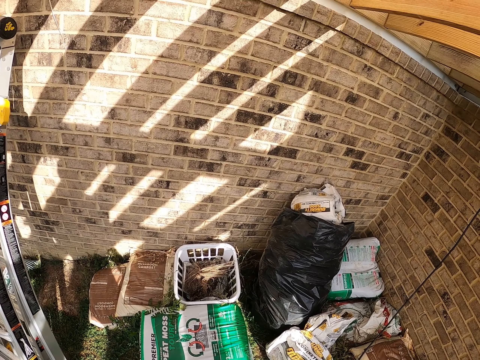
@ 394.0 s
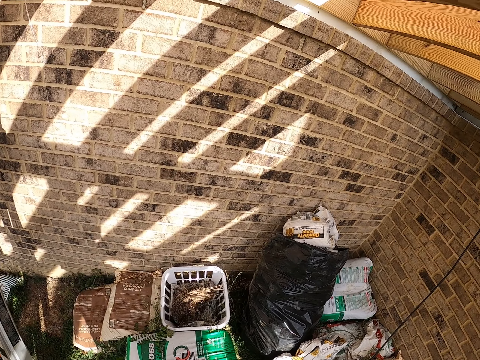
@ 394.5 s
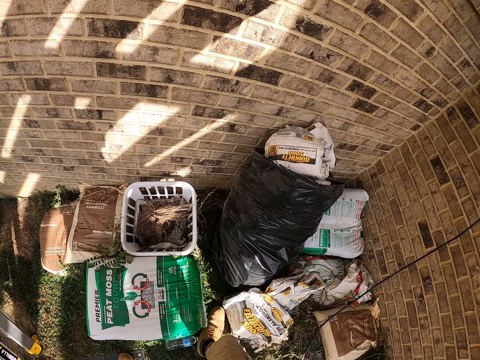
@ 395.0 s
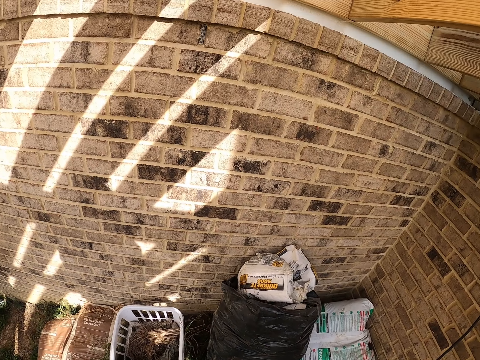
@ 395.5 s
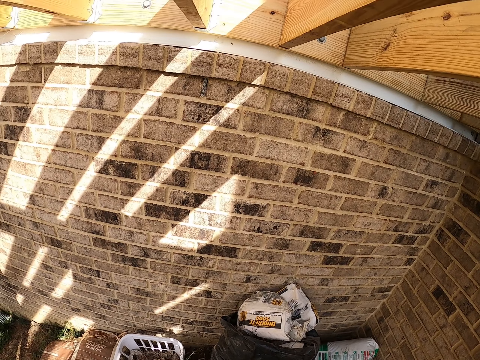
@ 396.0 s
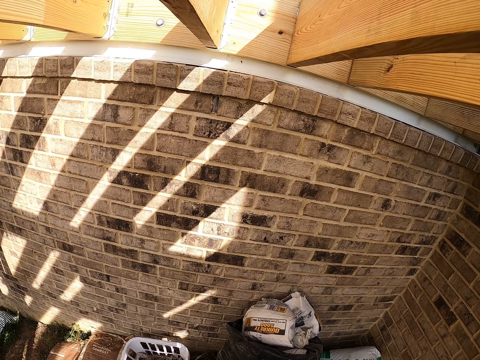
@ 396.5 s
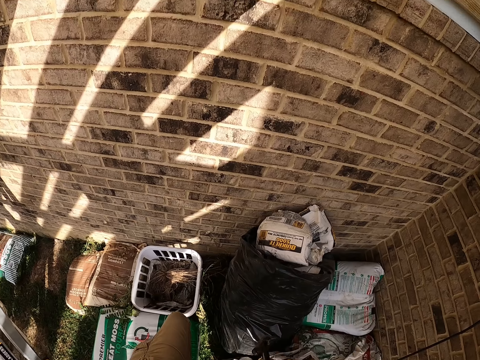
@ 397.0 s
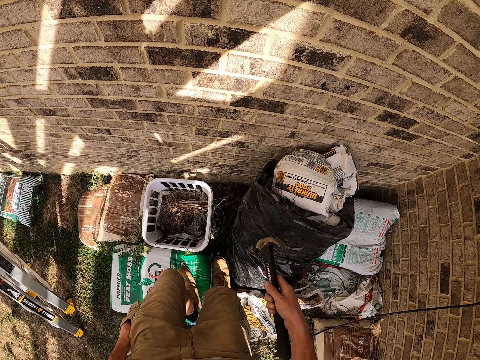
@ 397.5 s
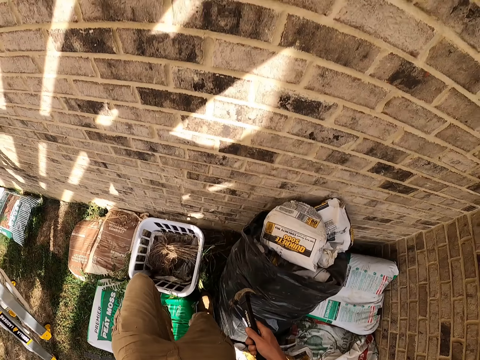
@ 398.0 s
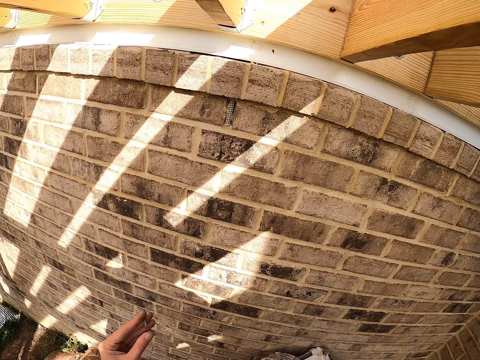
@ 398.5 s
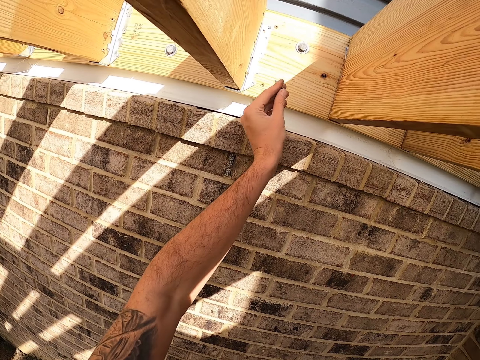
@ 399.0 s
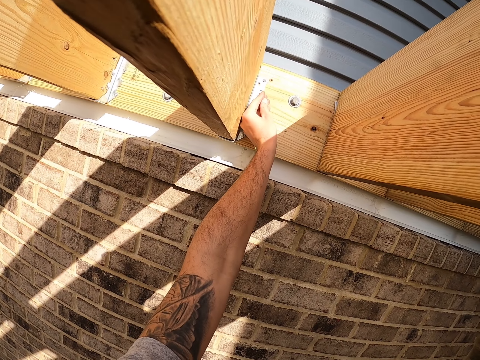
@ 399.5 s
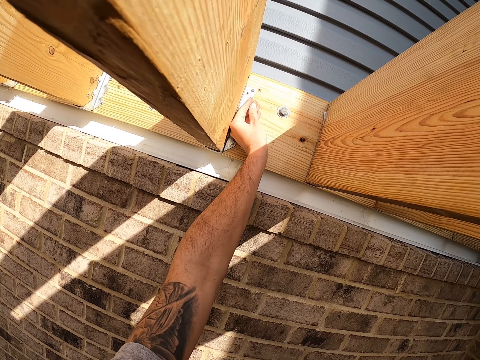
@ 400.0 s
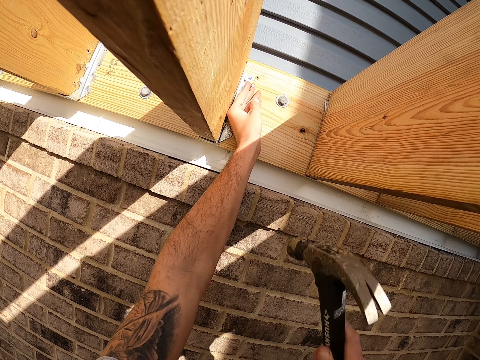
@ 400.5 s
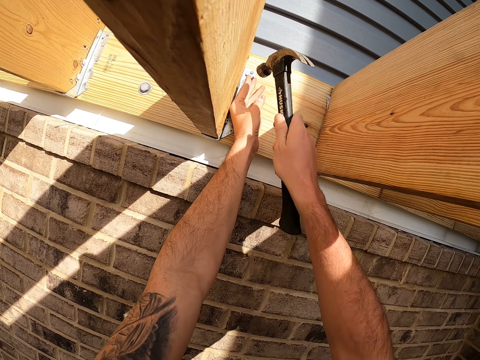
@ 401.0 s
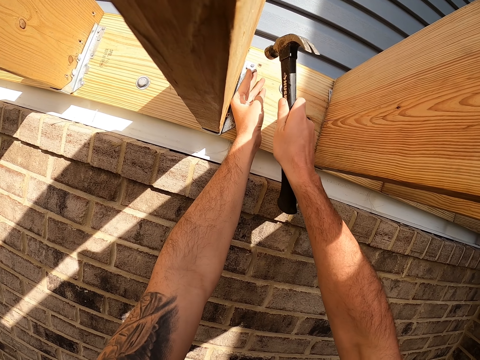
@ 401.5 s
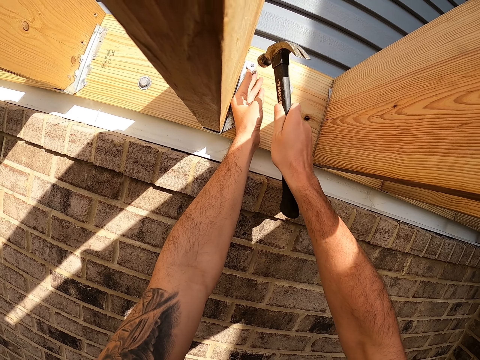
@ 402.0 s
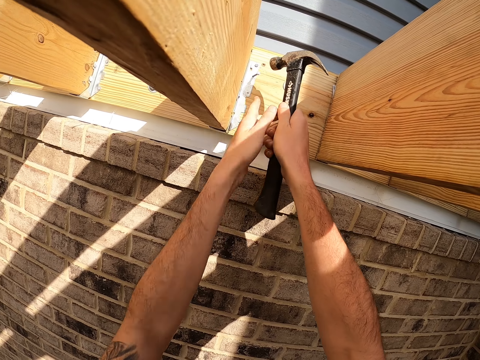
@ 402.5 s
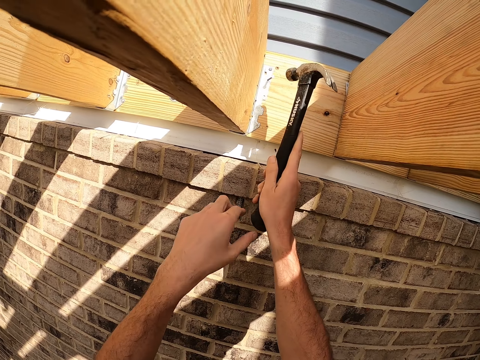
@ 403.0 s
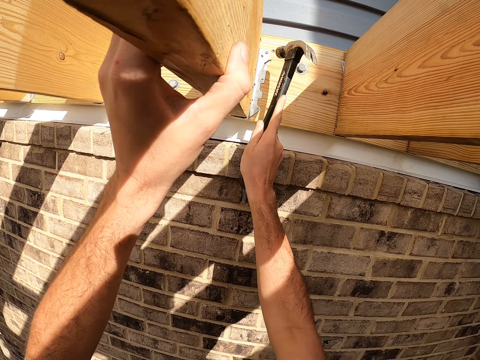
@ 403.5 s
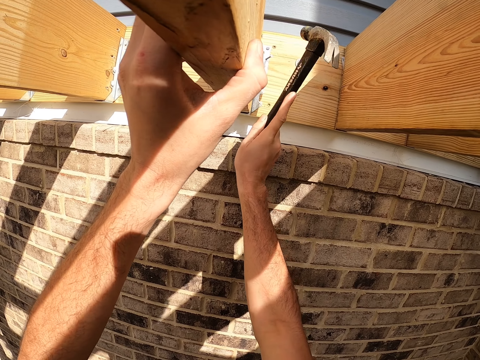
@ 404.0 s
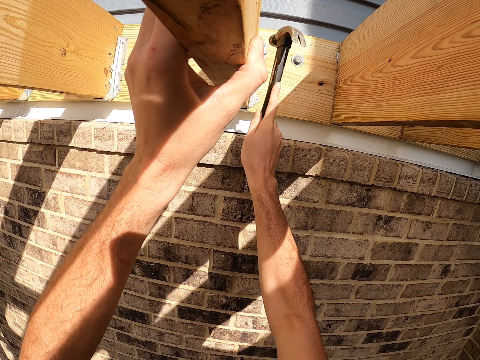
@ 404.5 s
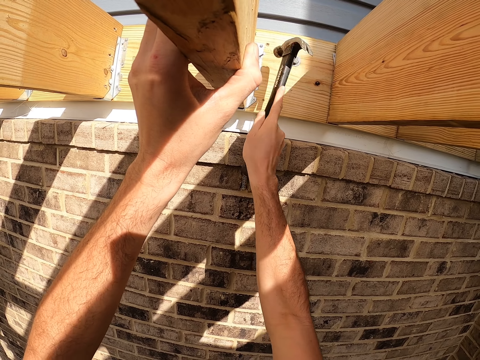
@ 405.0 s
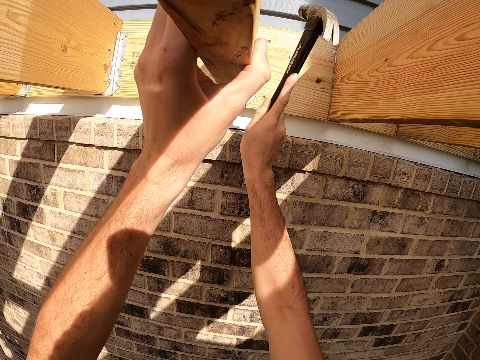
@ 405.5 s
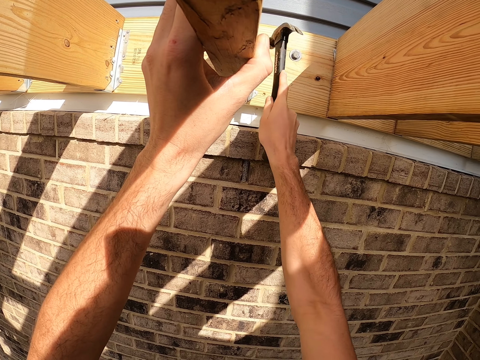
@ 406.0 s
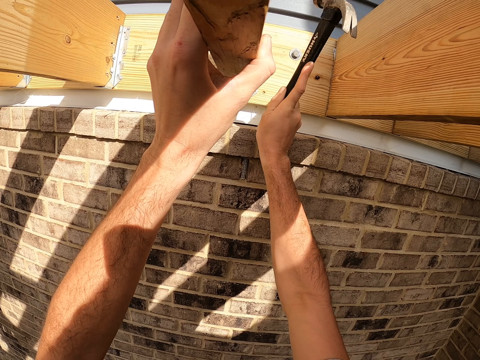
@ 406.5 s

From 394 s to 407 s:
The camera wearer looks around. They put a nail on the hurricane tie bracket or timber. They hit the nail with the hammer. They hold the timber.

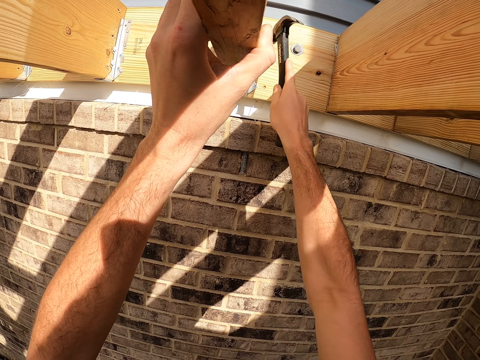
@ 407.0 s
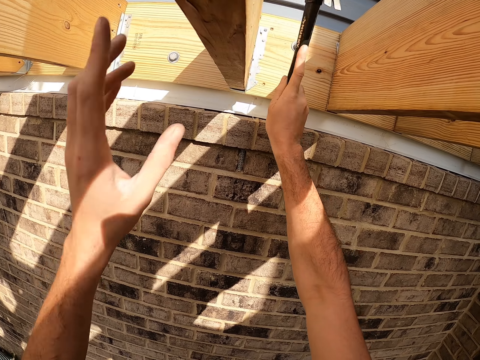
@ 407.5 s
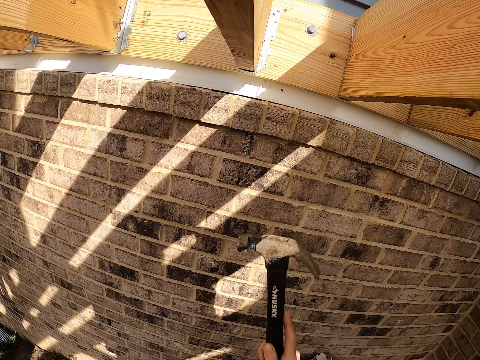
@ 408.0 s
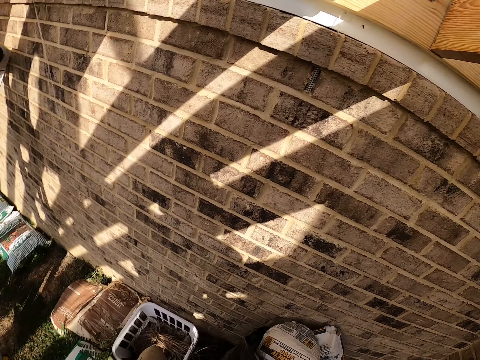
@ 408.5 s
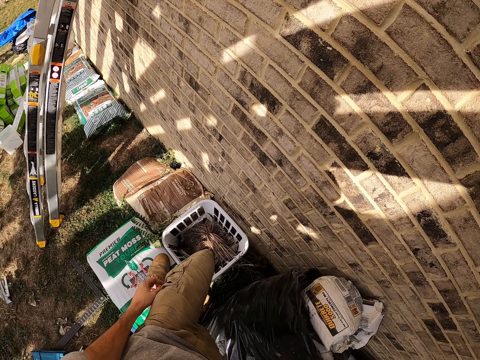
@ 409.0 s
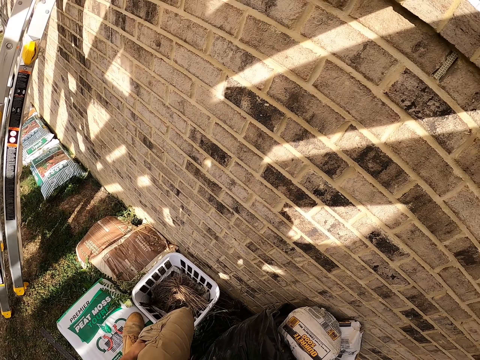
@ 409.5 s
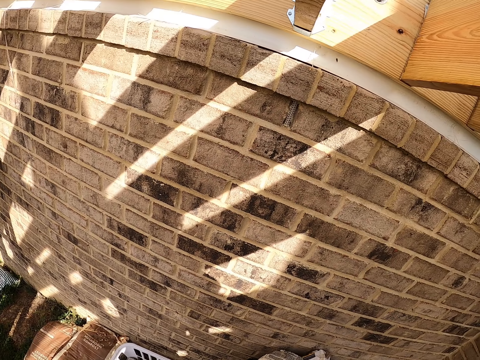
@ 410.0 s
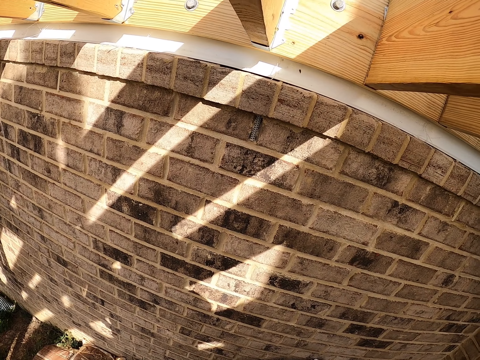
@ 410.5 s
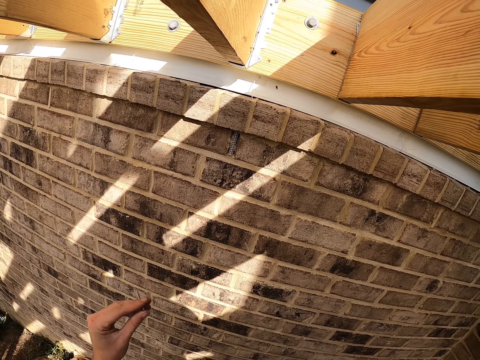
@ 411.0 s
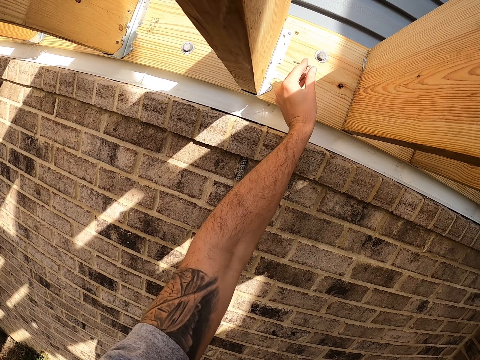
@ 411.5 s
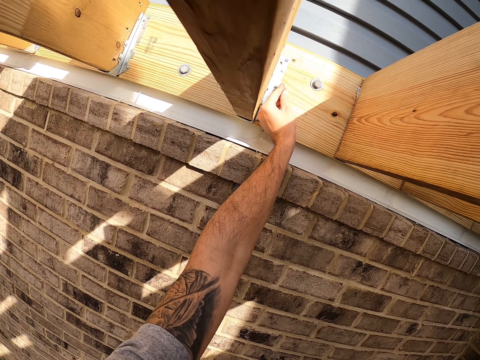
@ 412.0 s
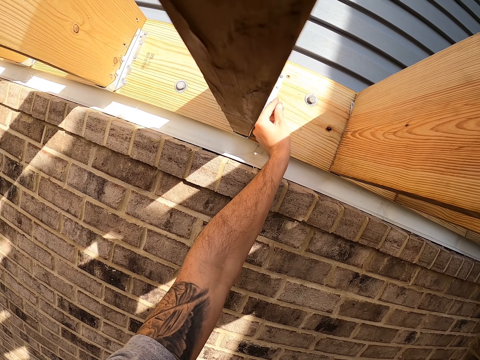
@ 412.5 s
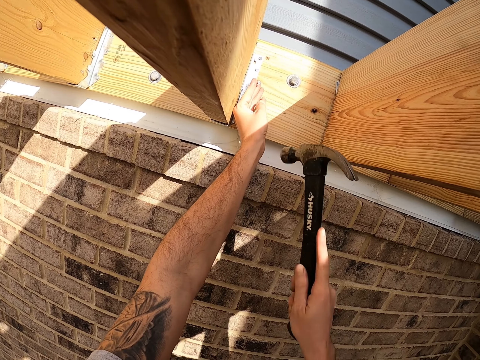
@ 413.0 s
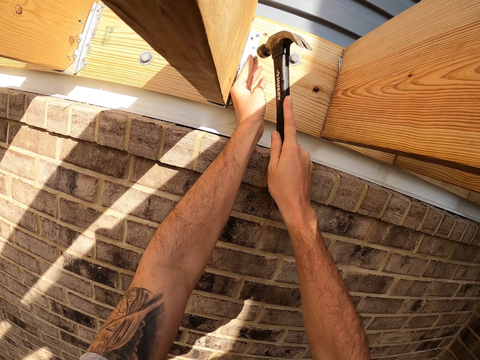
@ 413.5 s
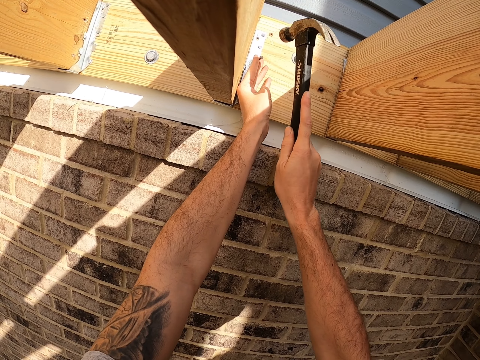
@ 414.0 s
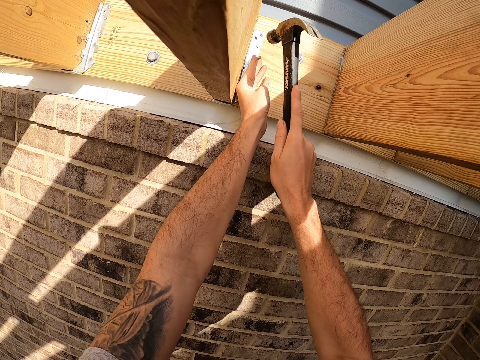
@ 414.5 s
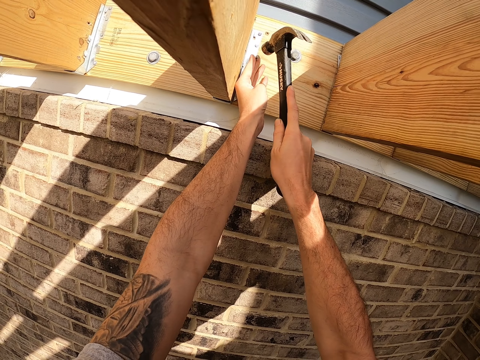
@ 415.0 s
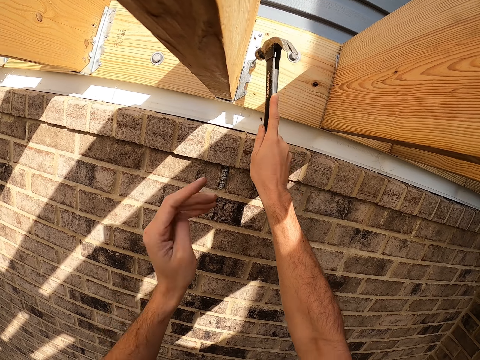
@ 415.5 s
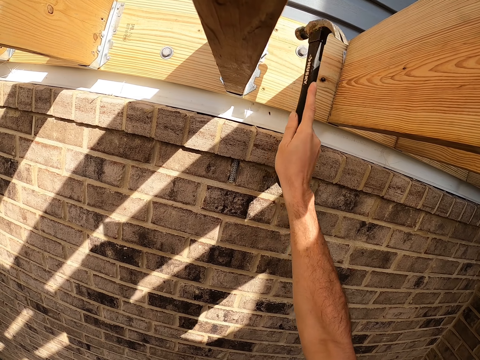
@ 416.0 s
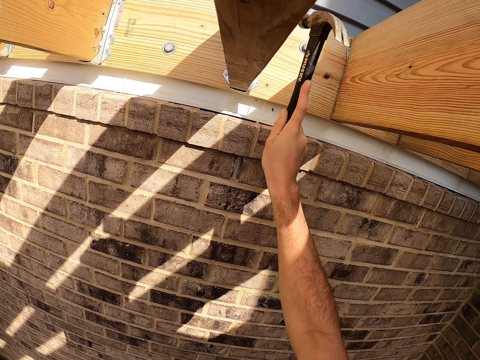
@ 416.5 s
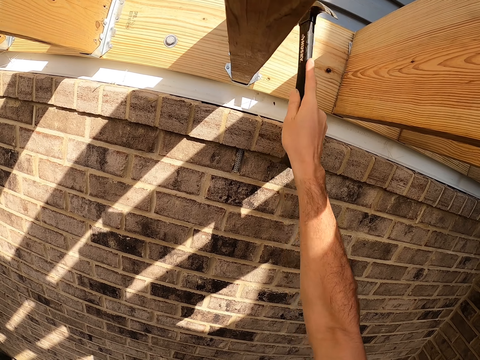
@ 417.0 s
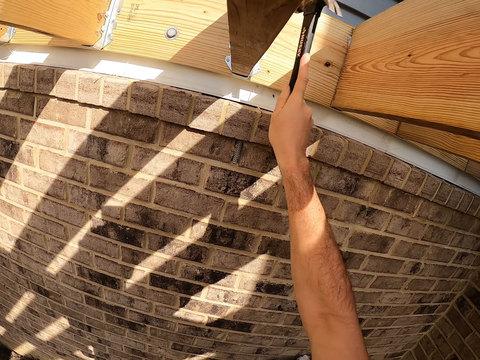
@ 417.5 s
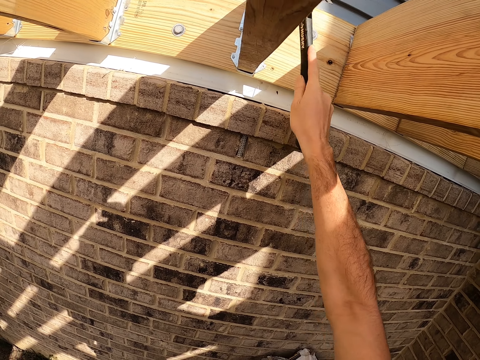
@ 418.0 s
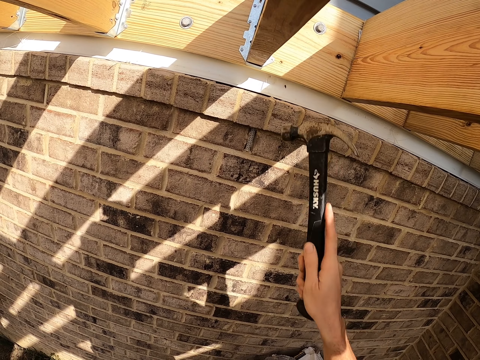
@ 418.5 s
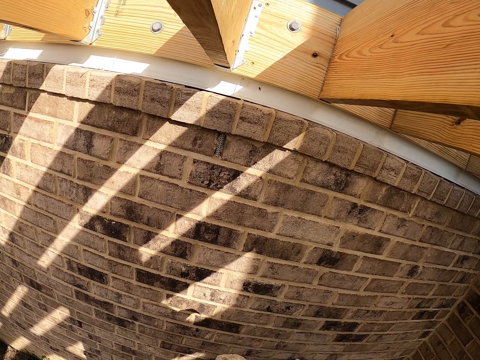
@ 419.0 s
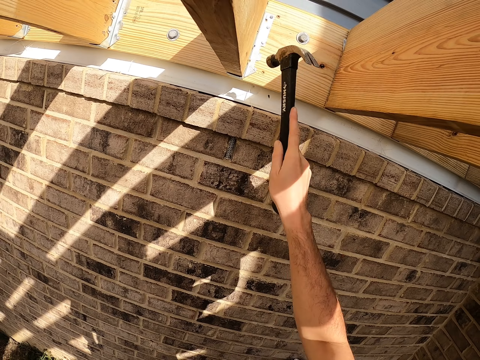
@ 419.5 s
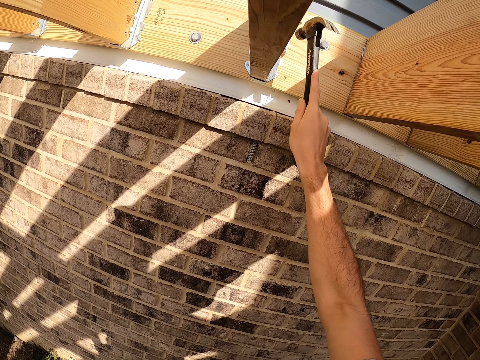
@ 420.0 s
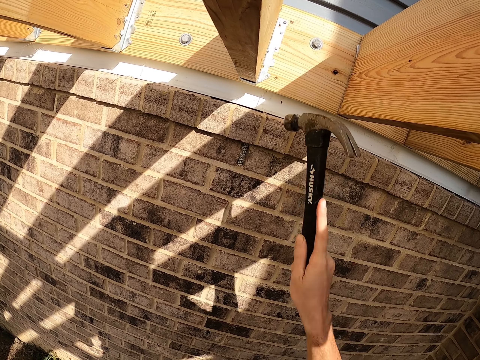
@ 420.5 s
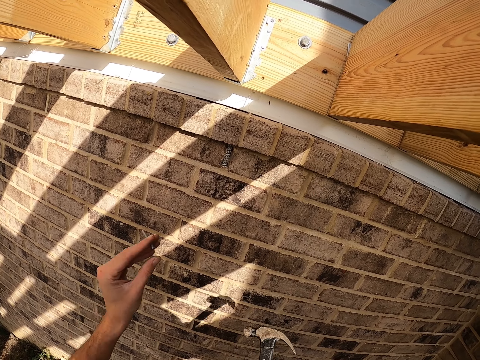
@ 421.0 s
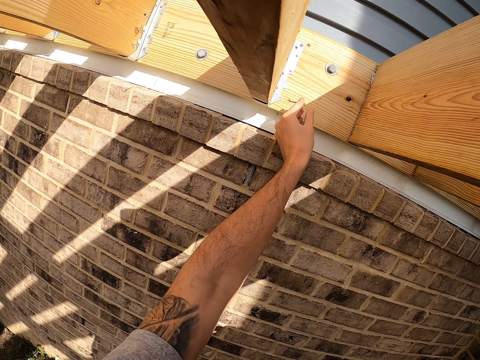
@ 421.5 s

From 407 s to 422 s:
The camera wearer picks up a nail from his pocket. He puts the nail on the hurricane tie bracket. He hits the nail with the hammer.
